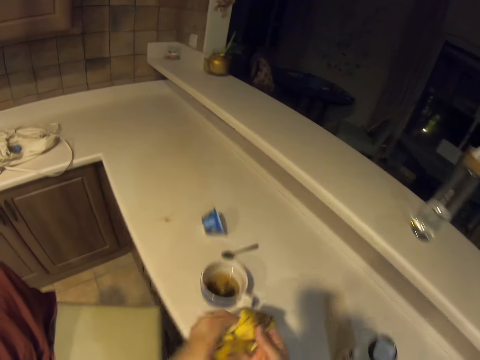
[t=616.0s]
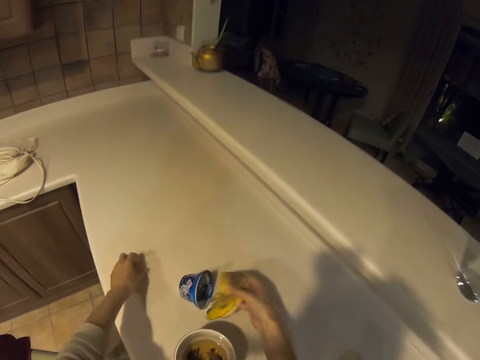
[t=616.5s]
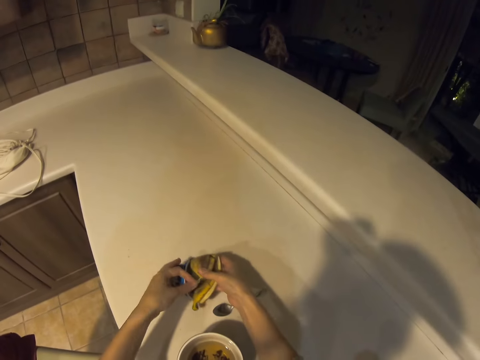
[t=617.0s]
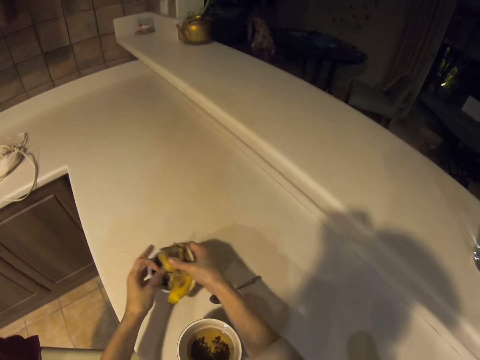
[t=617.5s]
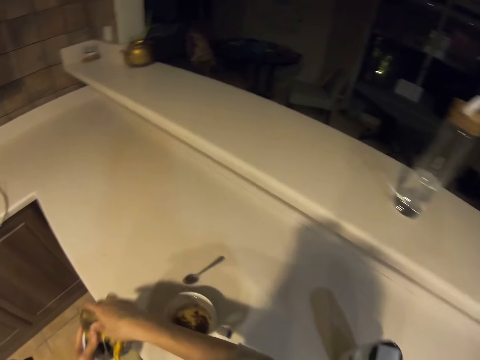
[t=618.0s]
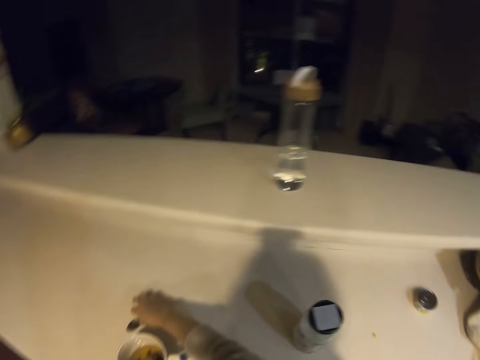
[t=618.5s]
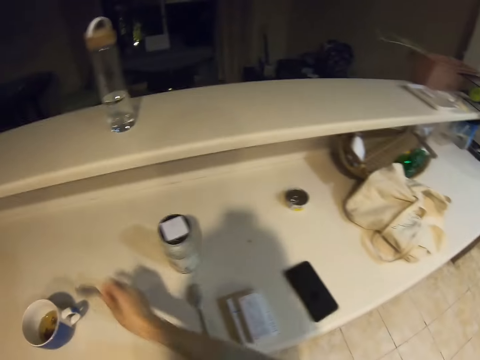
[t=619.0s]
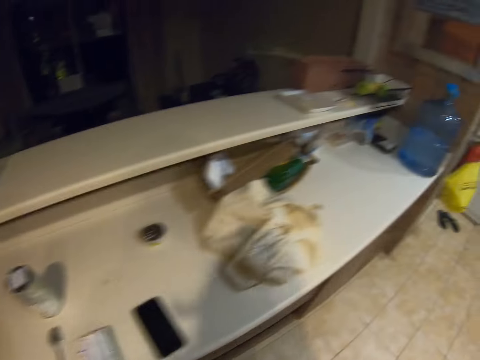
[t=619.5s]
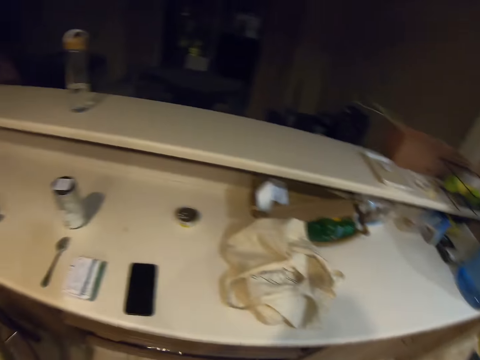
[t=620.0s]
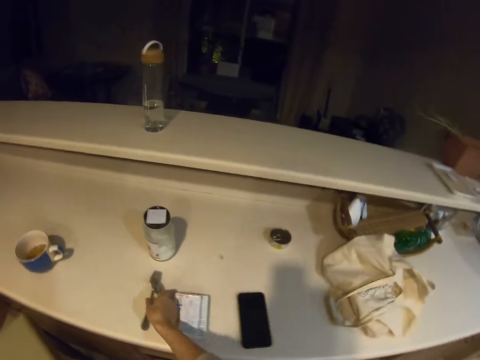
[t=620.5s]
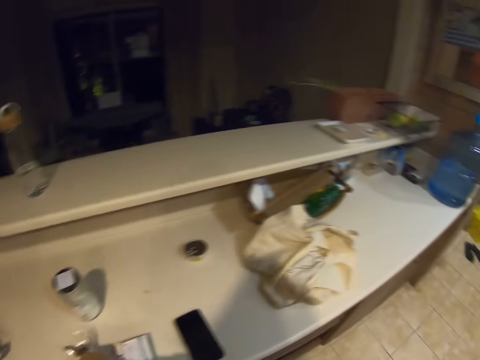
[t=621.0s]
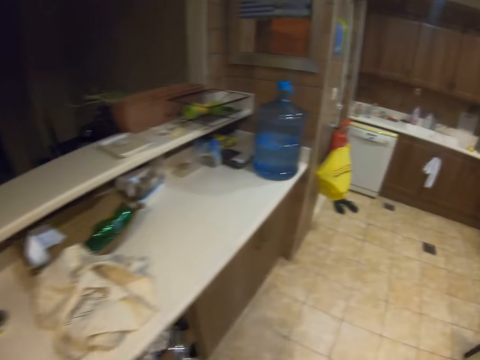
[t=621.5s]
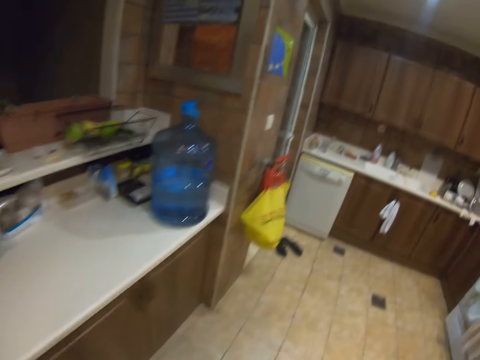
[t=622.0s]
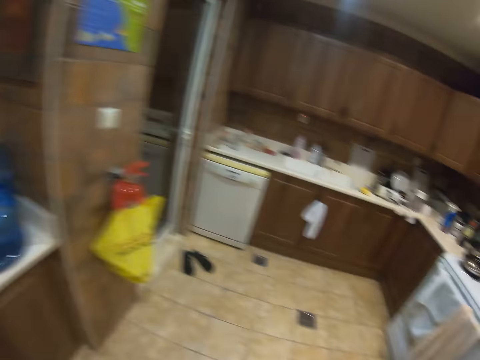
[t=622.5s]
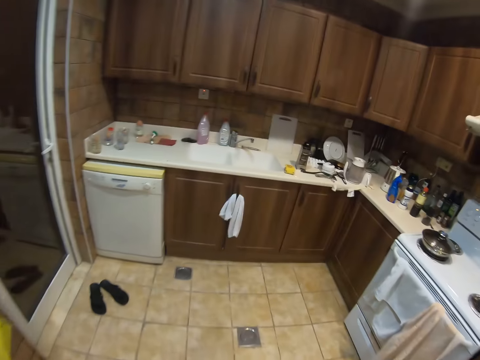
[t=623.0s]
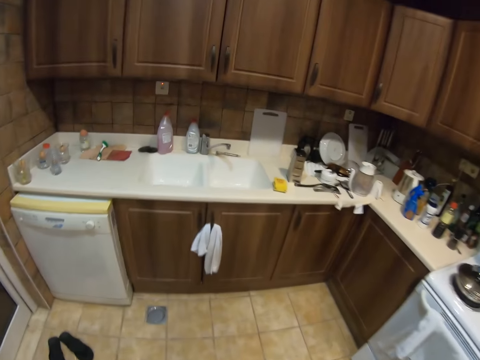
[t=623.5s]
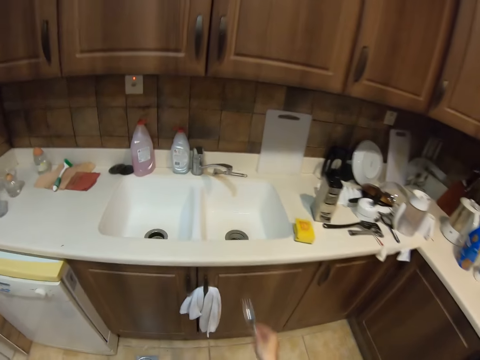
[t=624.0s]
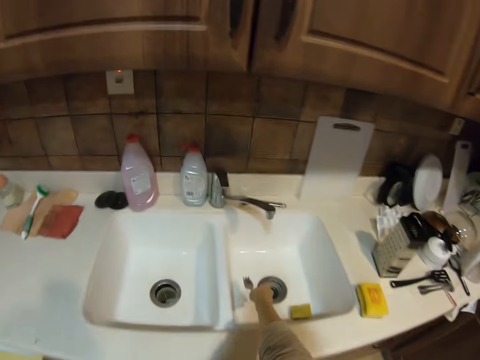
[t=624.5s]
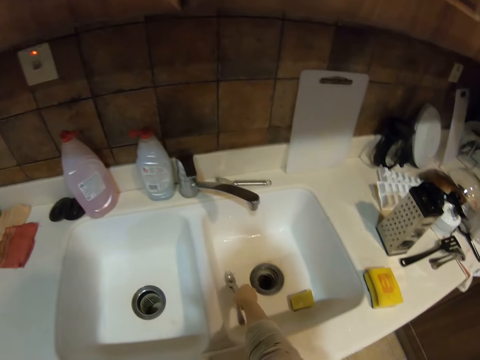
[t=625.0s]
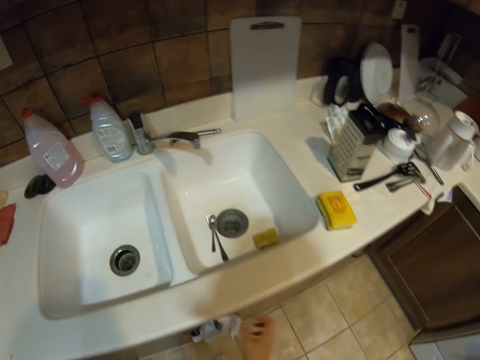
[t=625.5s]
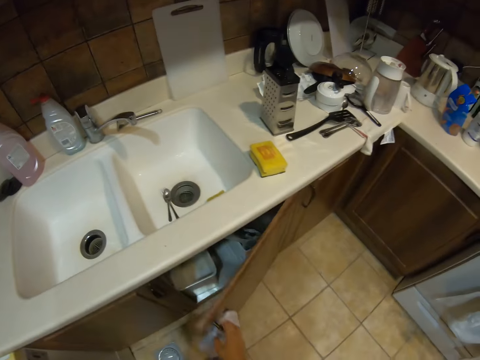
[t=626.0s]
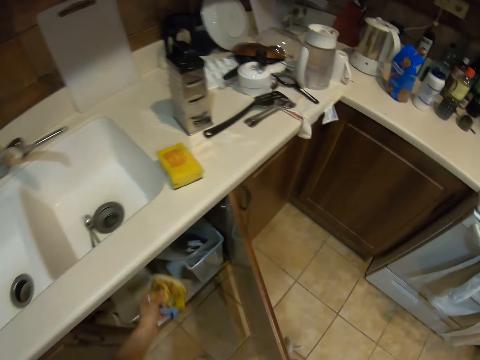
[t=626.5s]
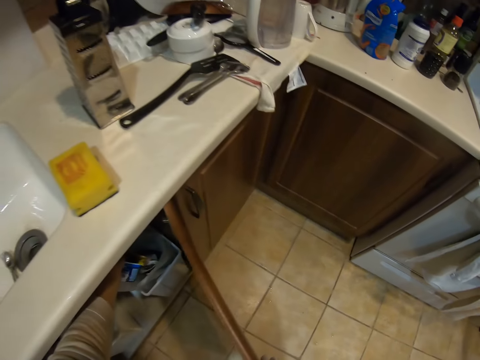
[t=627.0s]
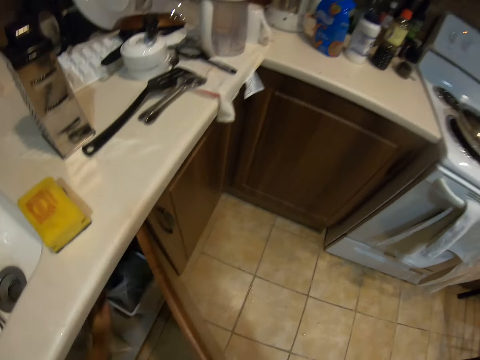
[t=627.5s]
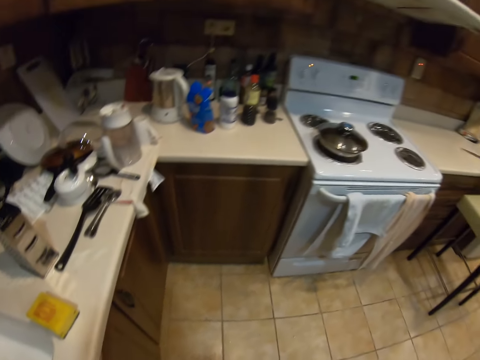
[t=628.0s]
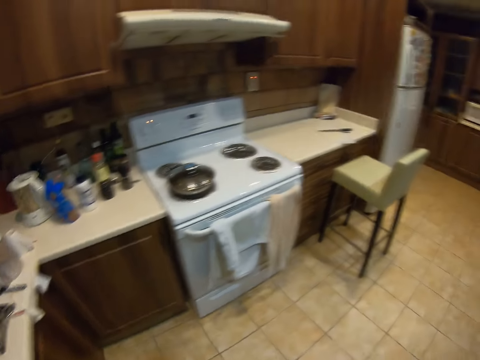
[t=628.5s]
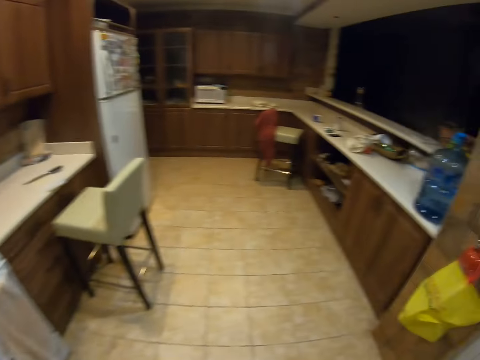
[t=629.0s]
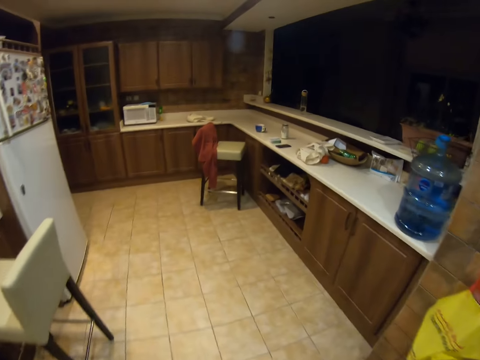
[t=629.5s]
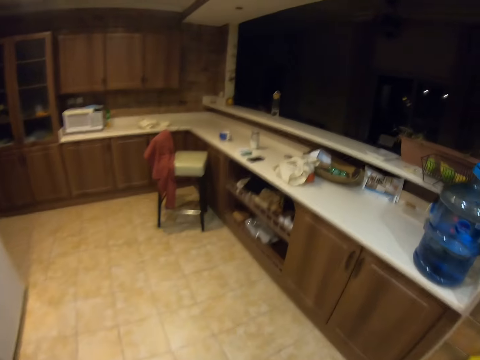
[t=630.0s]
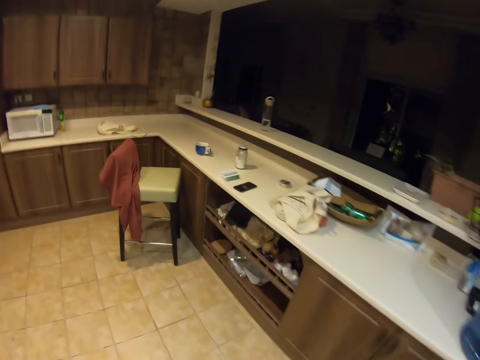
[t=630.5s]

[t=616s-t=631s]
The camera wearer holds the banana peel with the right hand. They pick up banana strings with the left hand. They pick up a yoghurt container from the countertop with both hands. They hold the trash with the left hand. They pick up a spoon from the countertop with the right hand. They move beside the countertop. They pick up a fork or spoon from the countertop with the right hand. They walk in the kitchen. They put the cutlery in the sink. They open a cabinet. They throw the trash in the dustbin. They close the cabinet. They walk in the kitchen.

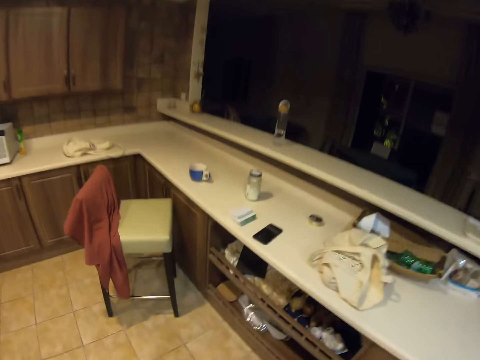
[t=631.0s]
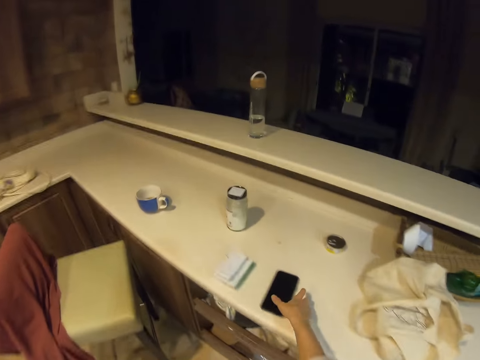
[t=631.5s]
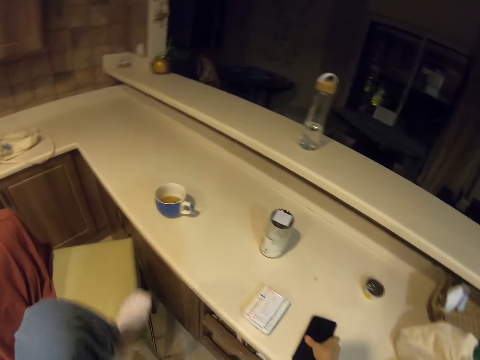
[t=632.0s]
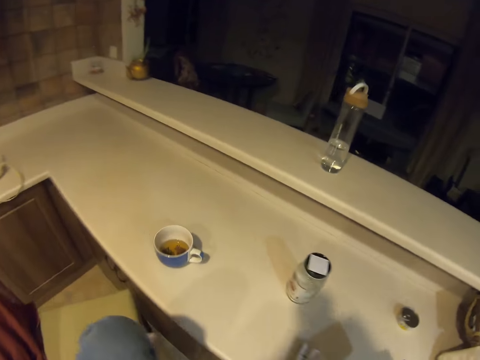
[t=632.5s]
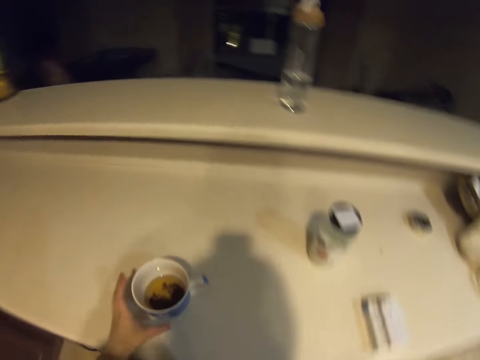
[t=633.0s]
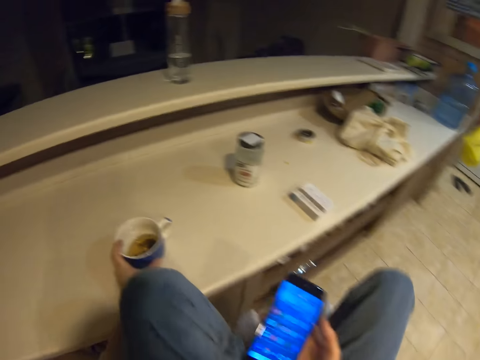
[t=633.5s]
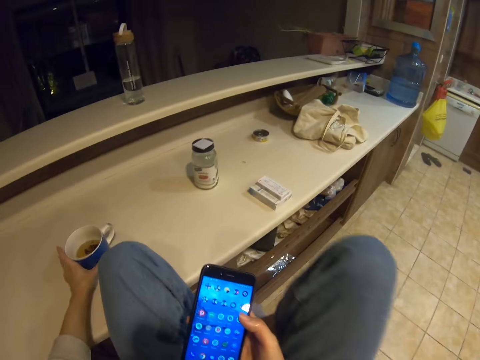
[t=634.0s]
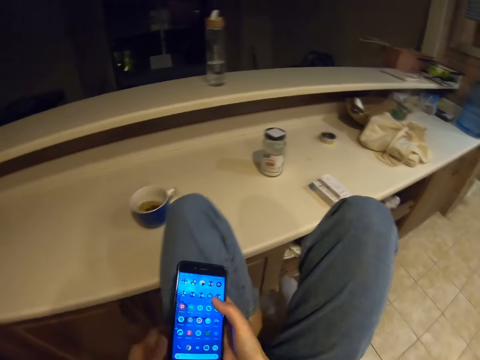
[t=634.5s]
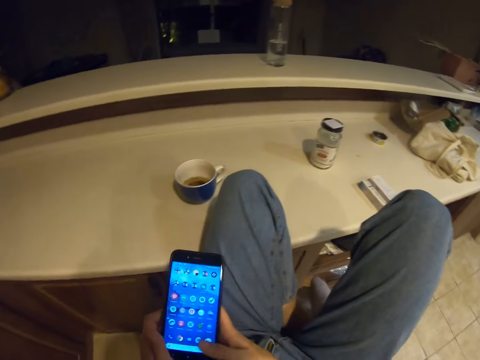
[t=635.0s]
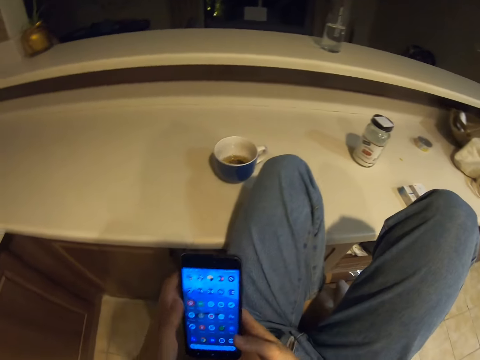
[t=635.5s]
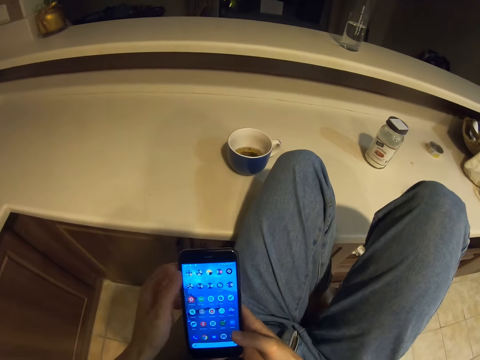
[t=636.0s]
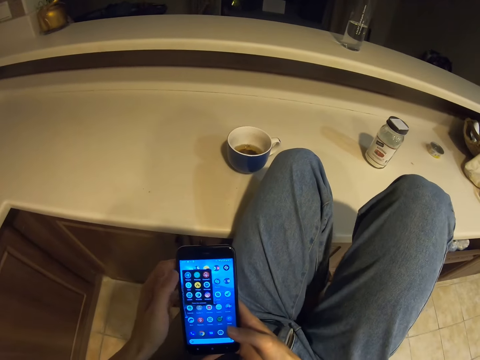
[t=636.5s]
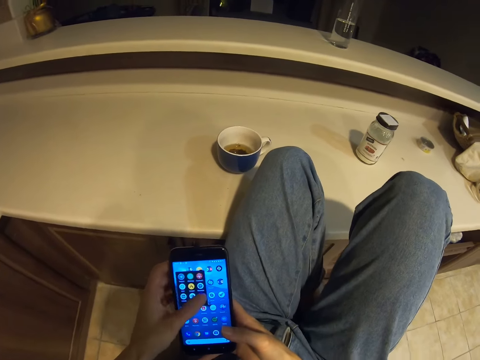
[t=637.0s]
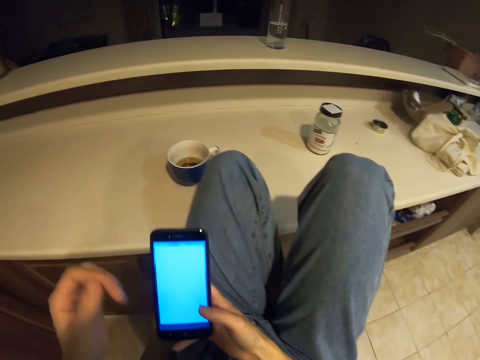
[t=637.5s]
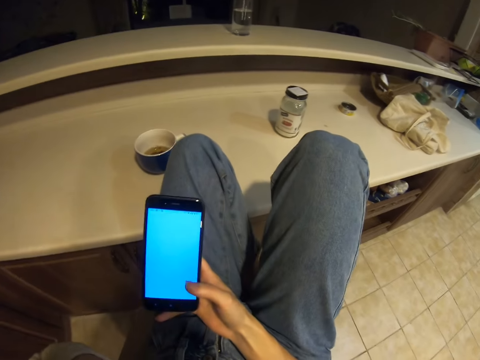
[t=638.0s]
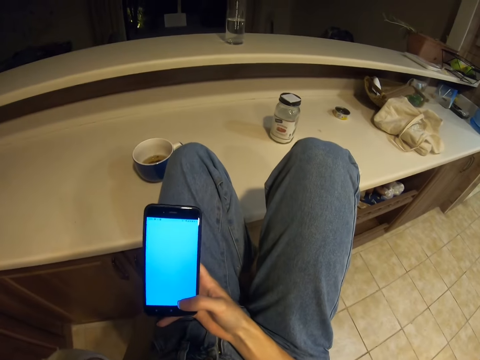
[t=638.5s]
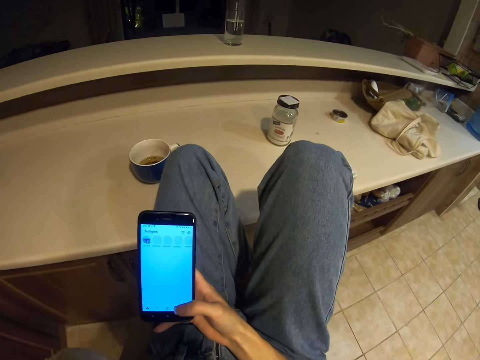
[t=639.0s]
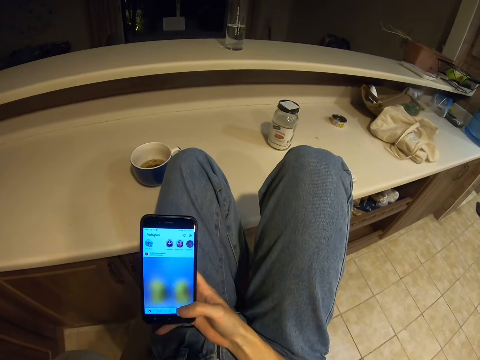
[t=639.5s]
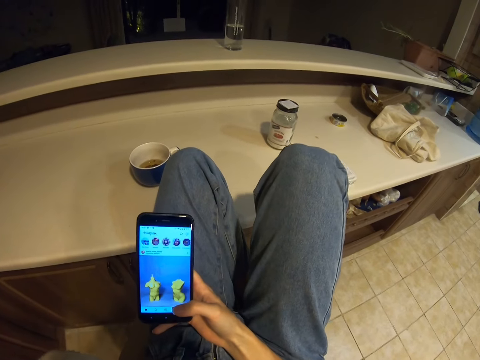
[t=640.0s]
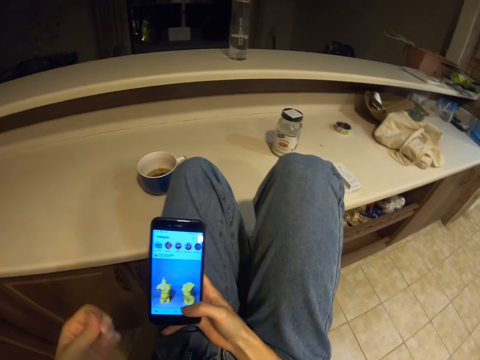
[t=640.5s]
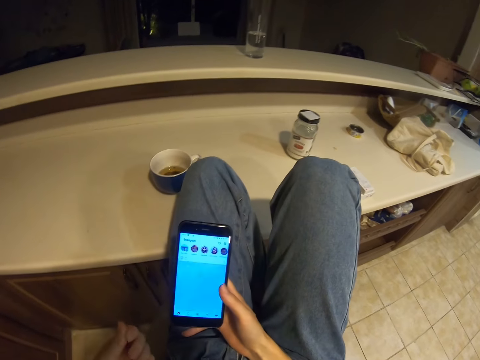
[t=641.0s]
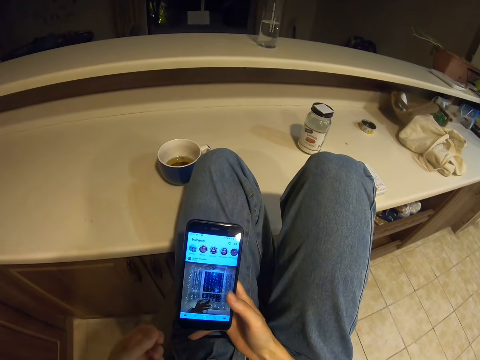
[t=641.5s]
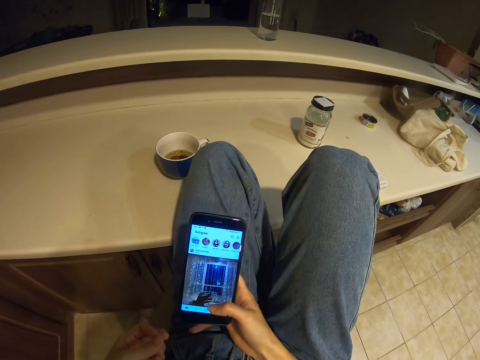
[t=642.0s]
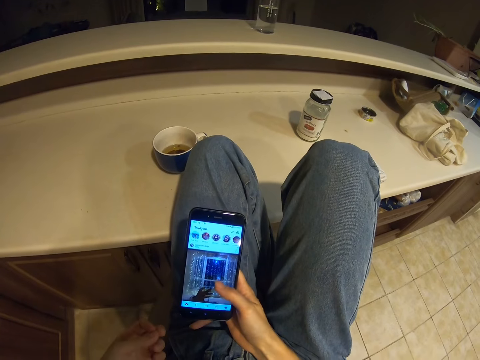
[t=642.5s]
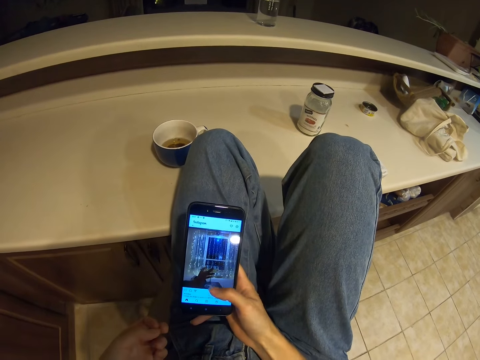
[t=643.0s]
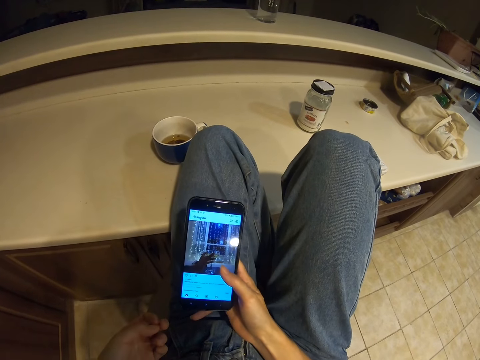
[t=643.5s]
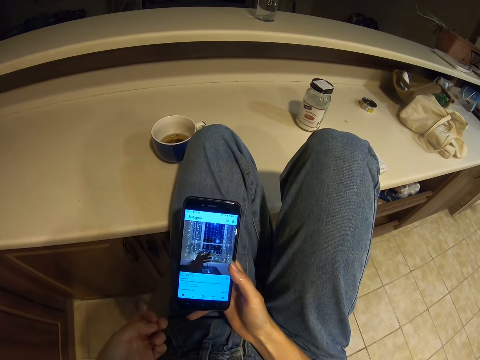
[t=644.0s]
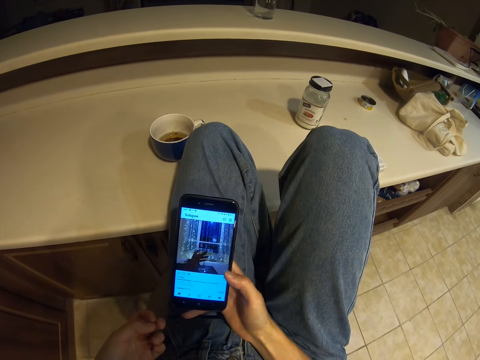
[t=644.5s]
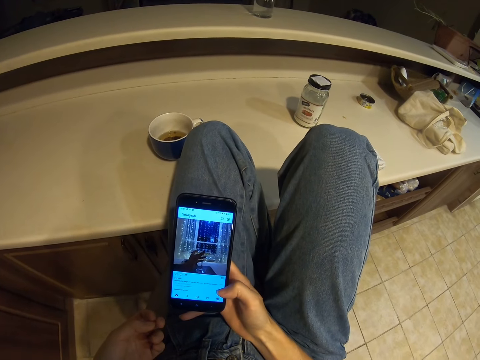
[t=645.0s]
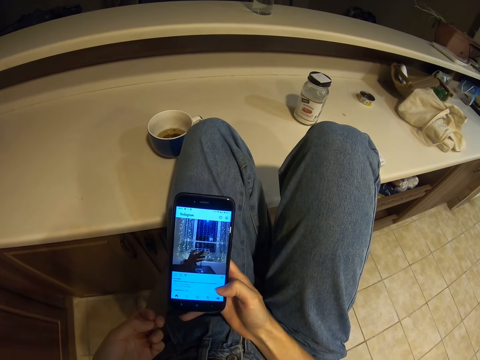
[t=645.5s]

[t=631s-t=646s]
The camera wearer picks up a phone from the countertop. They move the left foot. They step on the chair. They move a cup on the counter with the left hand. They sit on the chair. They hold the phone. They scroll through the phone.
